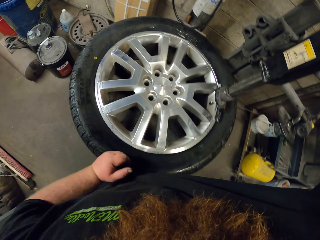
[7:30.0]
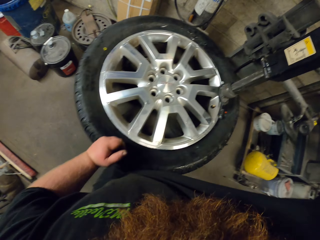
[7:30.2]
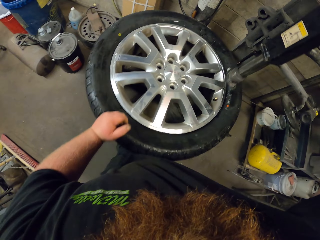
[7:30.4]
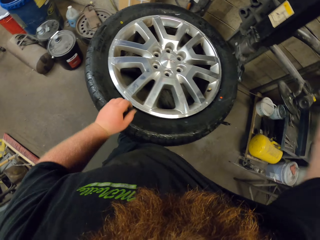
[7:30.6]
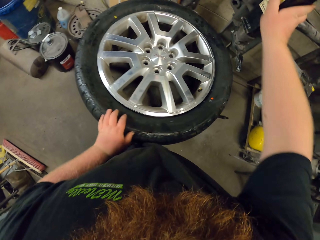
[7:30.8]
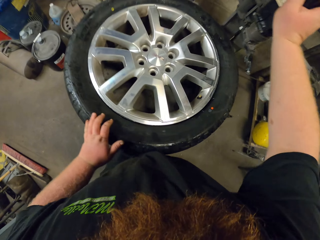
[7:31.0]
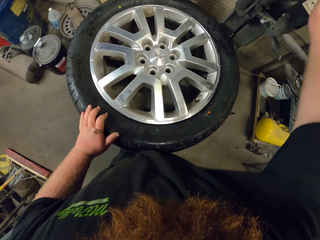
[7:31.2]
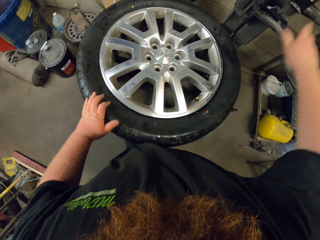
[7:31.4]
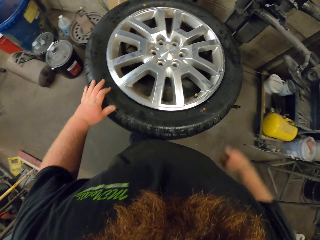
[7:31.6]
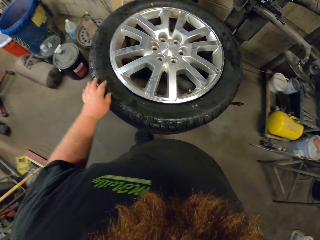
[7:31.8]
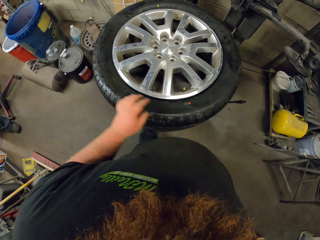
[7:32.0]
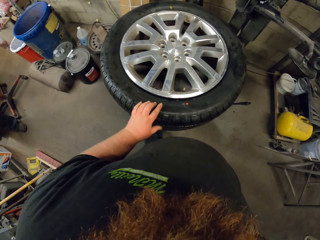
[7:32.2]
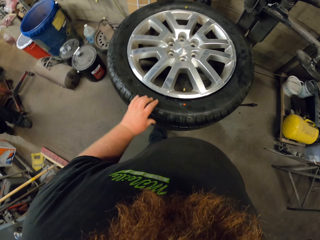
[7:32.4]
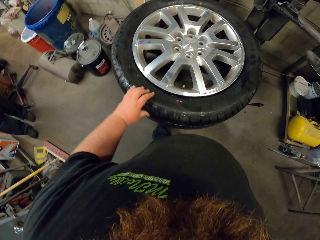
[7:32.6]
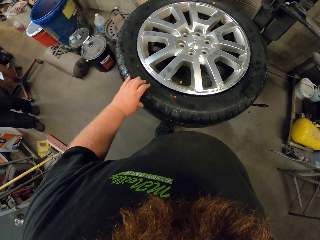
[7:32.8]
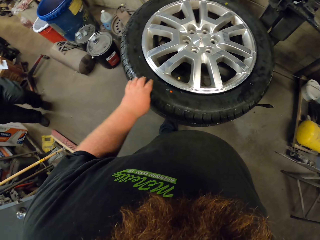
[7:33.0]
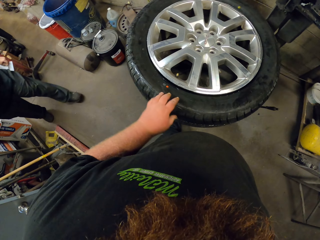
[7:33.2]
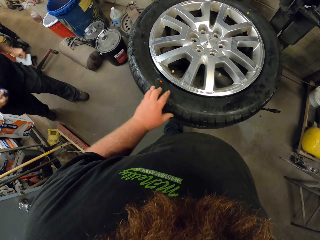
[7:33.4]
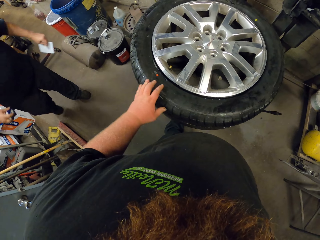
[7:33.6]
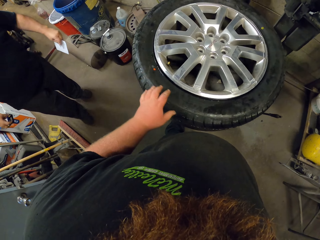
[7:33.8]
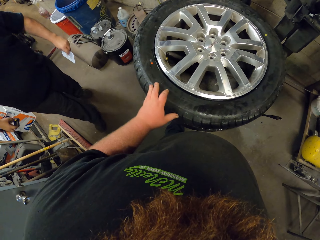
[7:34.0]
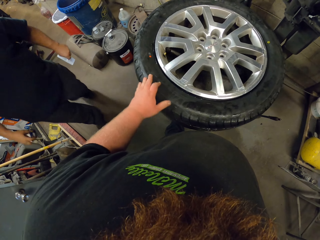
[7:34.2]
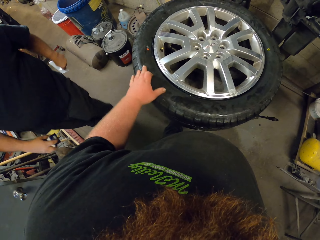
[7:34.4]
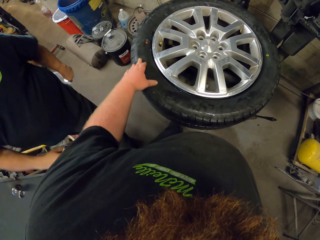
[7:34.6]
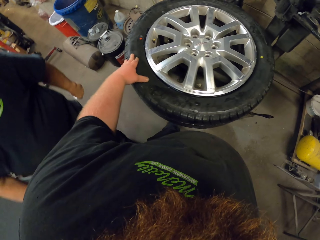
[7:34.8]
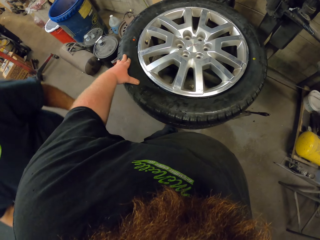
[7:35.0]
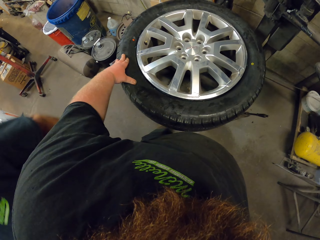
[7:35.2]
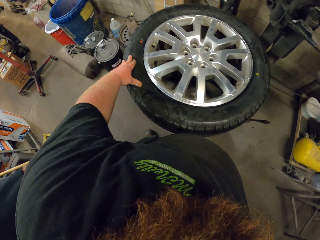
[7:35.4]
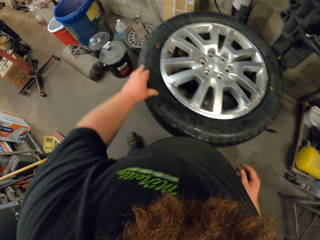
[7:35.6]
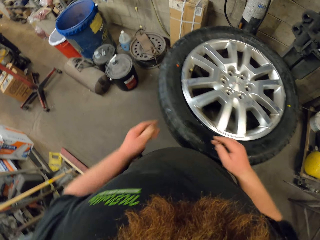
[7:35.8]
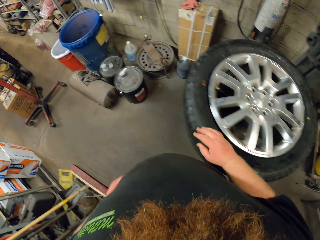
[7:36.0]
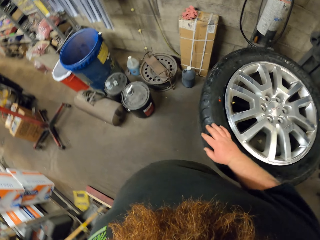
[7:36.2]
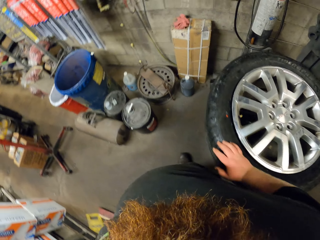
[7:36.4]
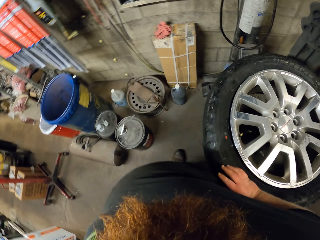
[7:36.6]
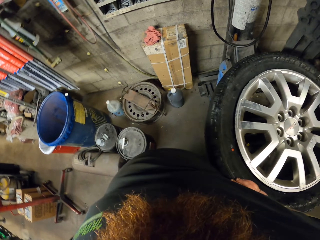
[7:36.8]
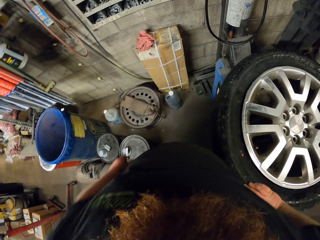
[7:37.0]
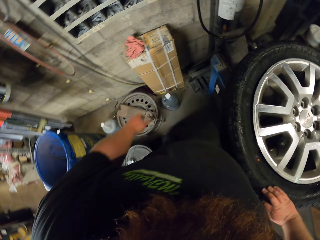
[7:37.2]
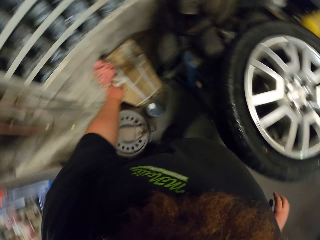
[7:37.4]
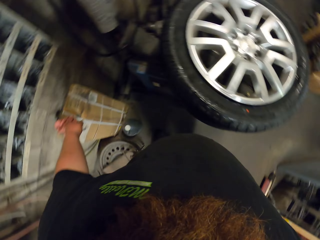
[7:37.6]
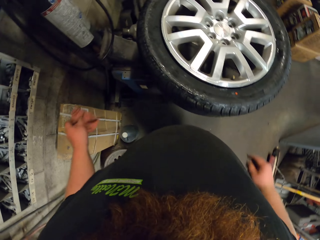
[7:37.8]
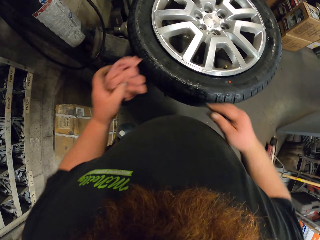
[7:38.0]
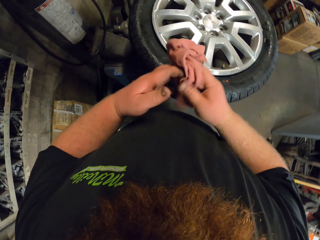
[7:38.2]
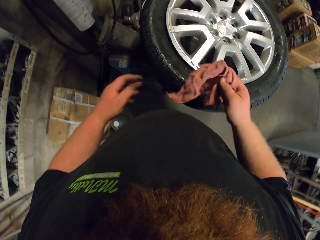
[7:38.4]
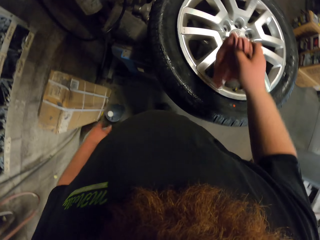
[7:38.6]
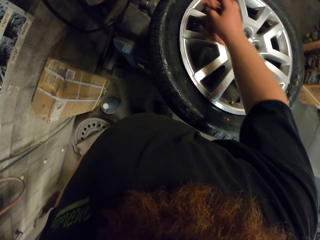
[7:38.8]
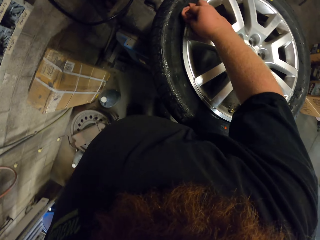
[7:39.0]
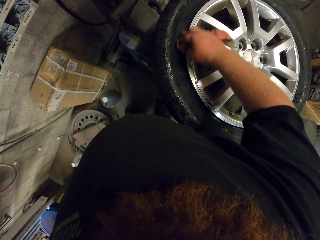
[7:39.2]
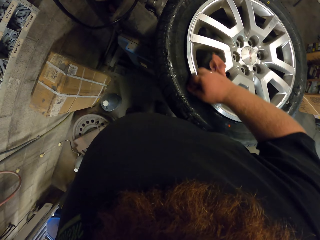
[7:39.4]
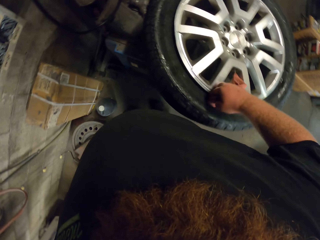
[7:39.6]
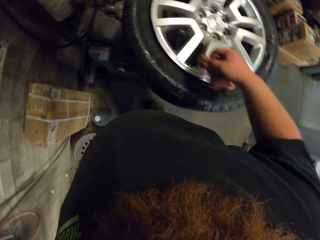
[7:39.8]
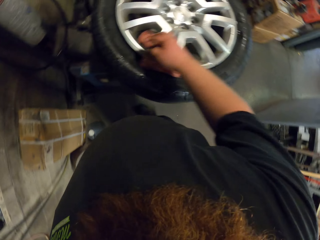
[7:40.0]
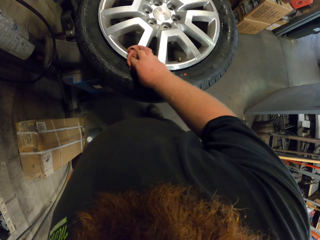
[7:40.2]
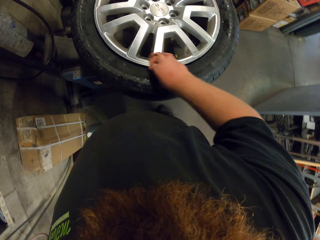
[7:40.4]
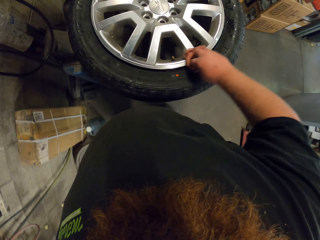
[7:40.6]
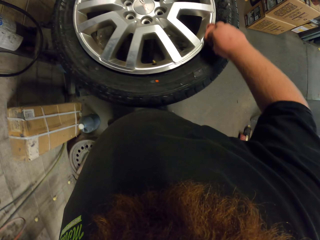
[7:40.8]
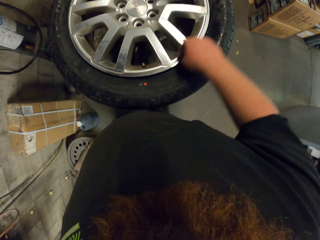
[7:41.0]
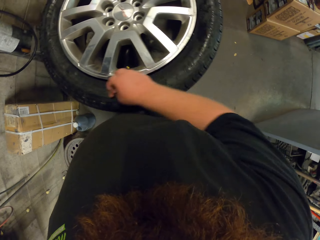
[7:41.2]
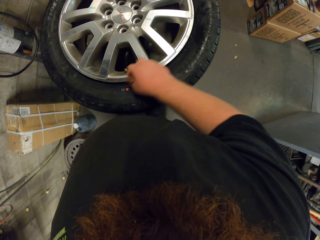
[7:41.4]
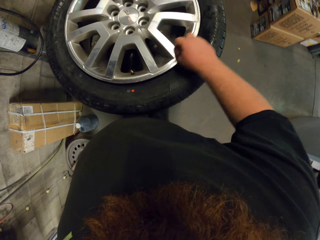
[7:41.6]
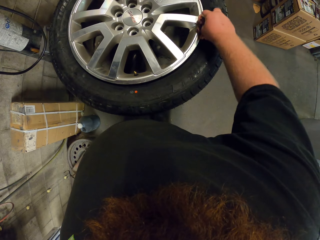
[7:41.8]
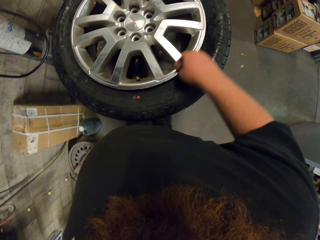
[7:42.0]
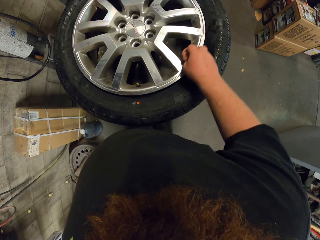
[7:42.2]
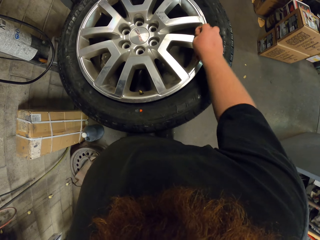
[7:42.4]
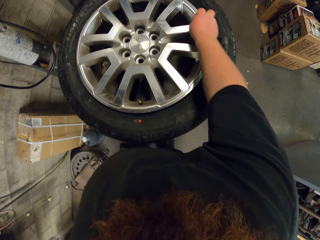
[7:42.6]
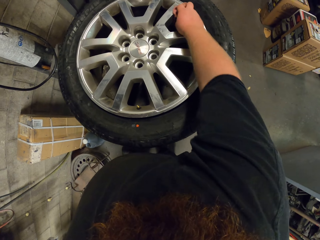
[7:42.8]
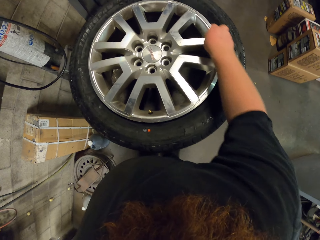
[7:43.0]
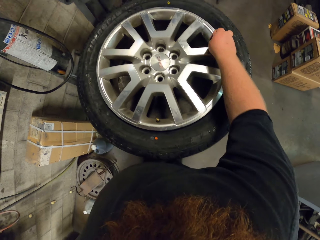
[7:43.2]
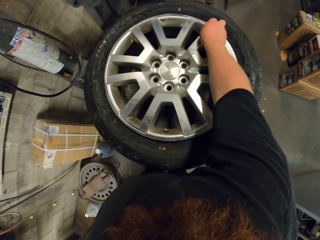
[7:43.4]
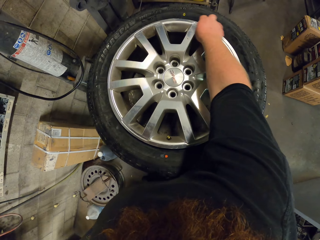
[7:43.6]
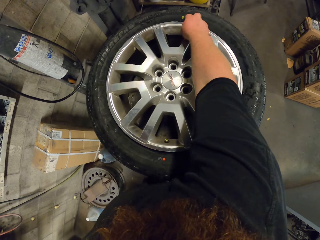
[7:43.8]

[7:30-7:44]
The camera wearer pulls the tire repair away from the tire. They rotate the tire. They walk around. They pick a red cloth from on top of the box. They wipe the tire with the red cloth.

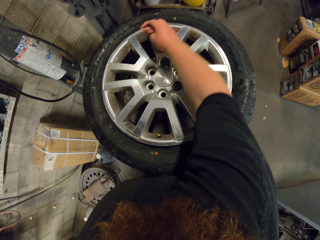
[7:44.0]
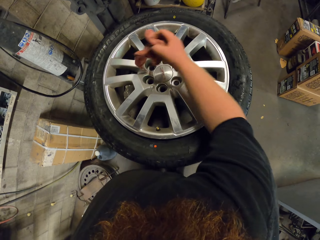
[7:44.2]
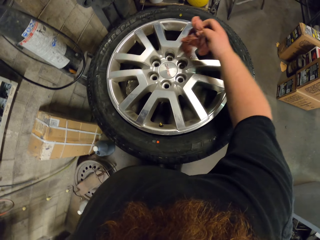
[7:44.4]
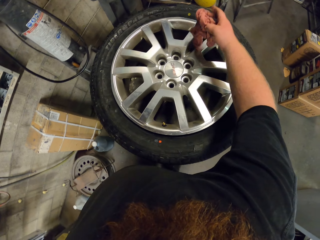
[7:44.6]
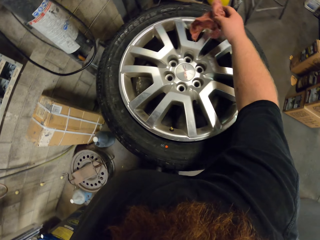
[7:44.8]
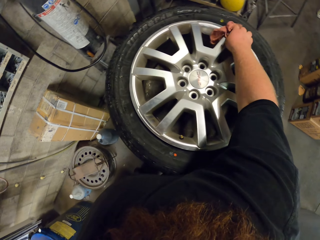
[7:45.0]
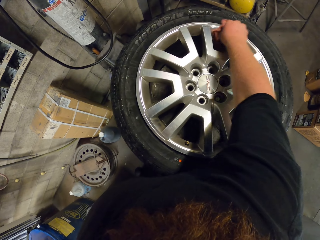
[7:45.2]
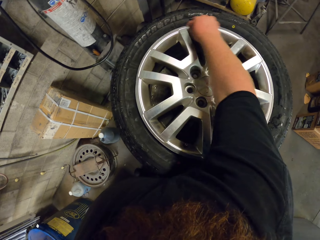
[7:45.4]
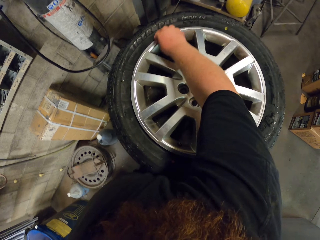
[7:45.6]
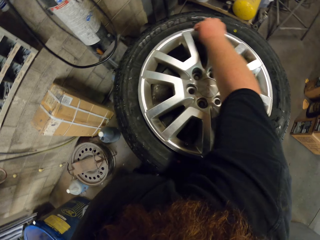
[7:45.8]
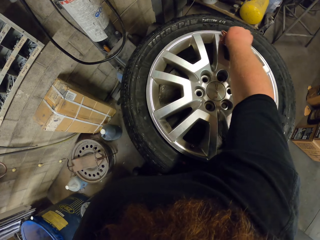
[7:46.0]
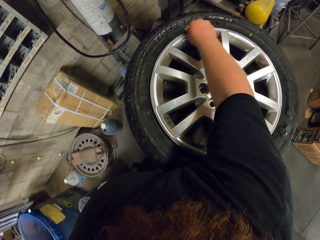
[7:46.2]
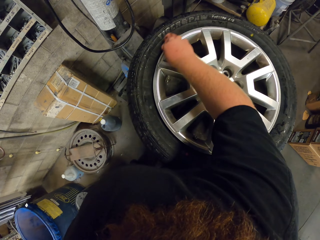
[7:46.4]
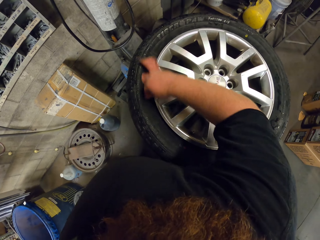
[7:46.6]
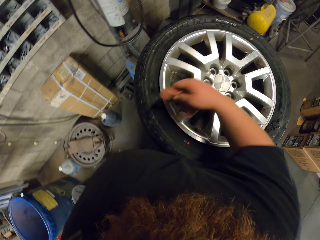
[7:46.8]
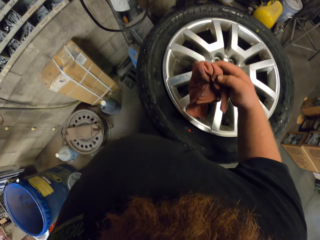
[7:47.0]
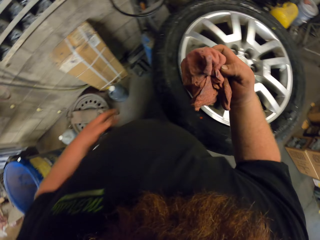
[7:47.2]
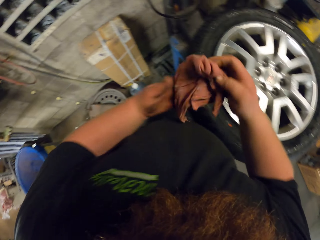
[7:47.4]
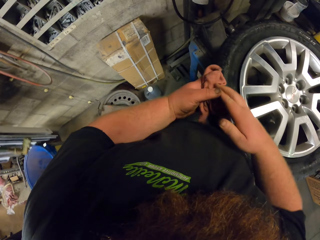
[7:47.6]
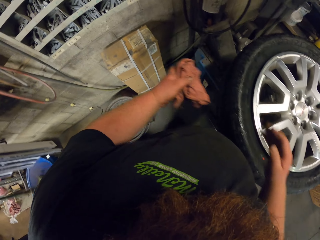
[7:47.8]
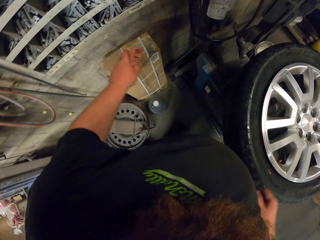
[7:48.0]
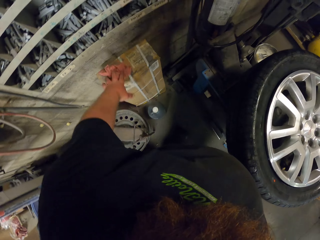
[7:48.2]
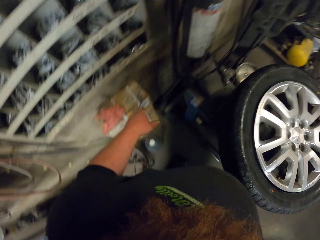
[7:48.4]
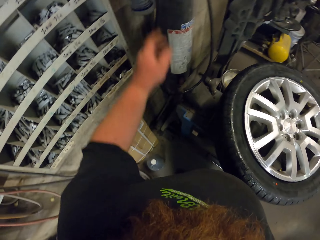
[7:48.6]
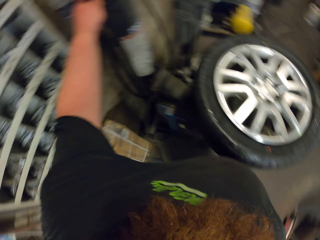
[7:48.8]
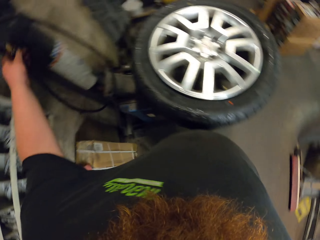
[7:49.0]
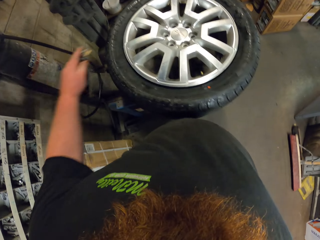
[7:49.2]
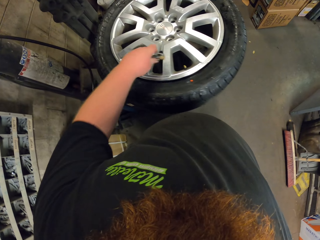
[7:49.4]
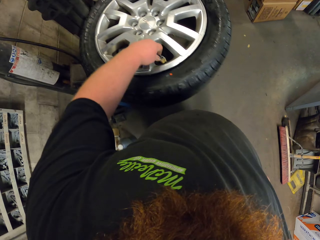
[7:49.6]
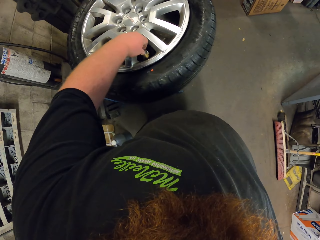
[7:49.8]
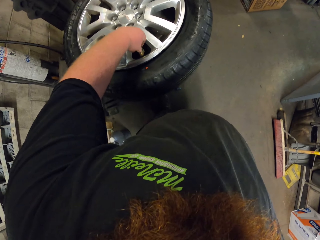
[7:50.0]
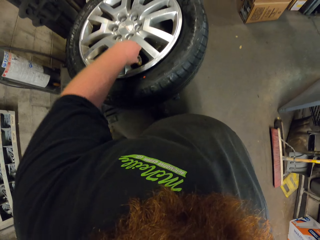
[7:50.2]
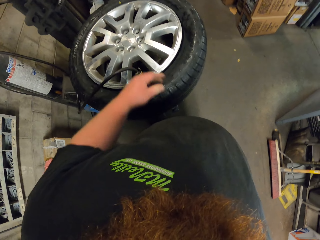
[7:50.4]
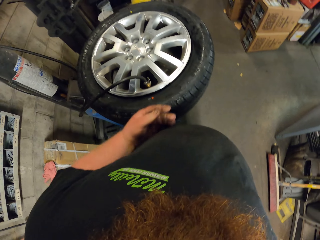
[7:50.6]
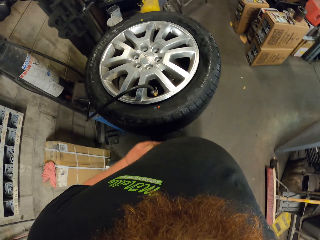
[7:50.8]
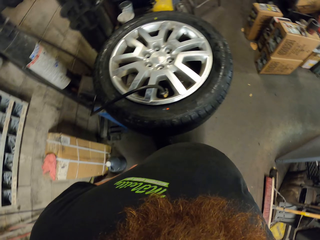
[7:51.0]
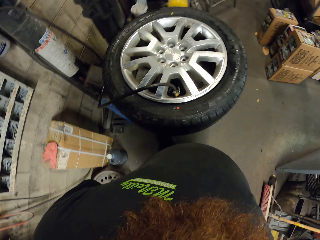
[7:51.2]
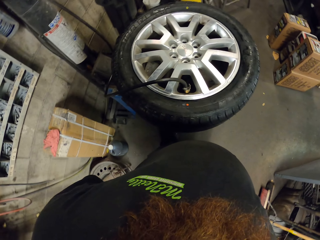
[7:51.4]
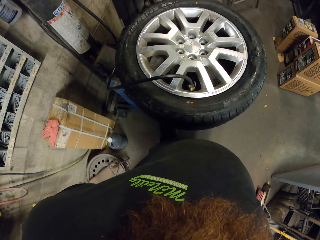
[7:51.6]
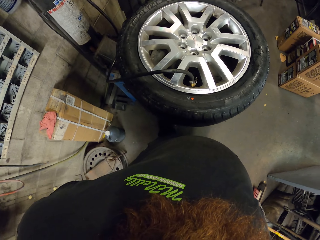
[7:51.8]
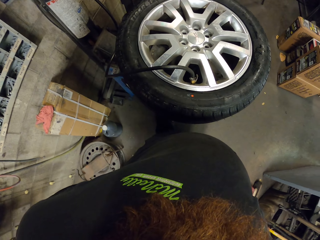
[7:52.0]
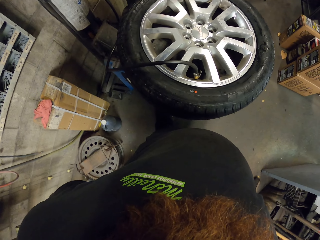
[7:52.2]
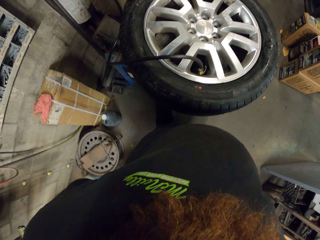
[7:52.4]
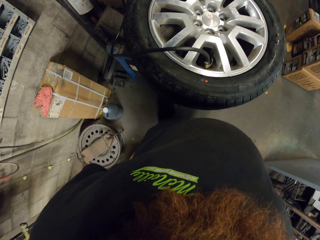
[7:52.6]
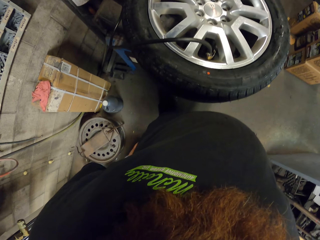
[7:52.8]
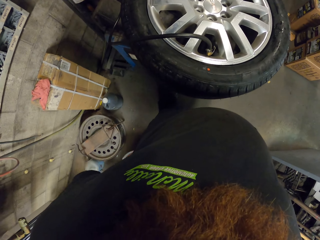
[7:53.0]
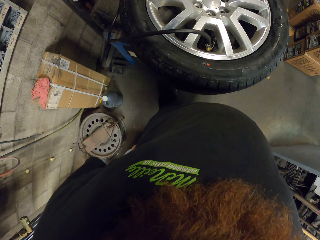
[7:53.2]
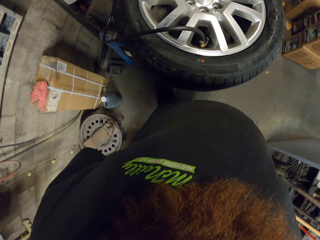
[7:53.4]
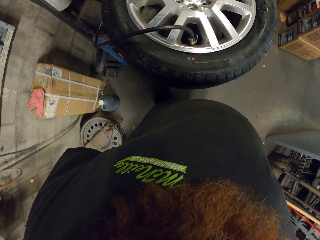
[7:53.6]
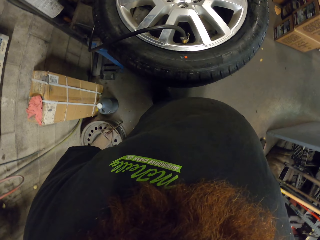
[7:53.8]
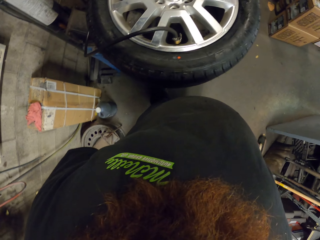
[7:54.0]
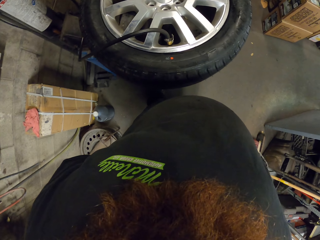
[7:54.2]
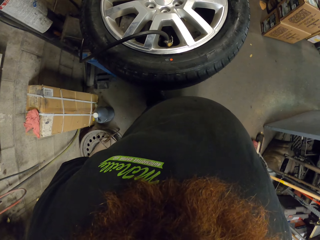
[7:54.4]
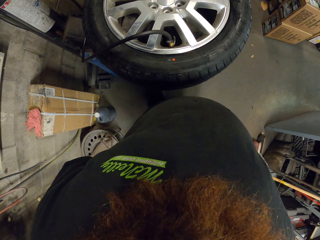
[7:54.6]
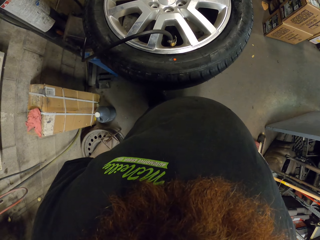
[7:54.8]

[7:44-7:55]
The camera wearer puts the red cloth on the box. They pick up something from the wall. They plug something to the tire. They look around.
